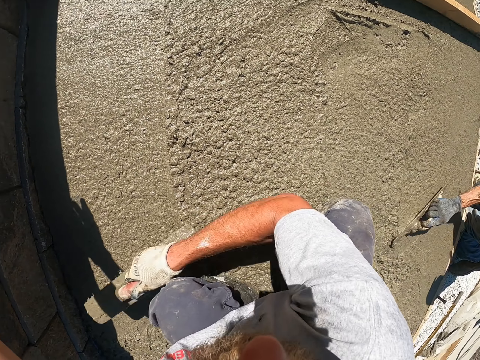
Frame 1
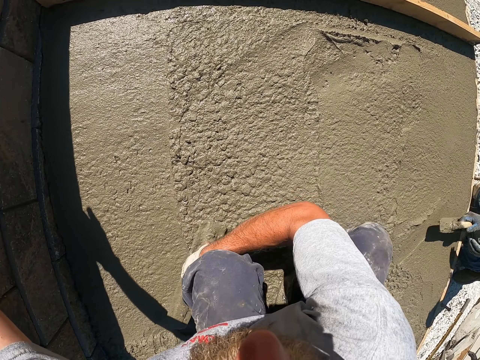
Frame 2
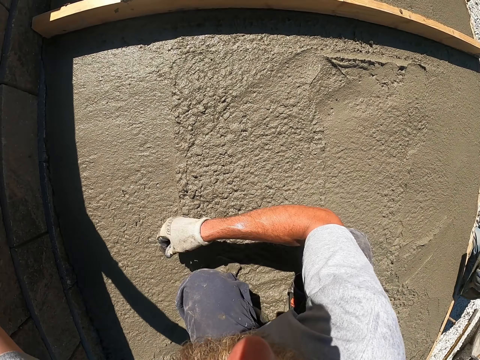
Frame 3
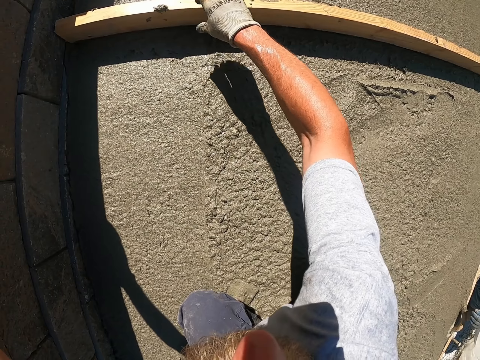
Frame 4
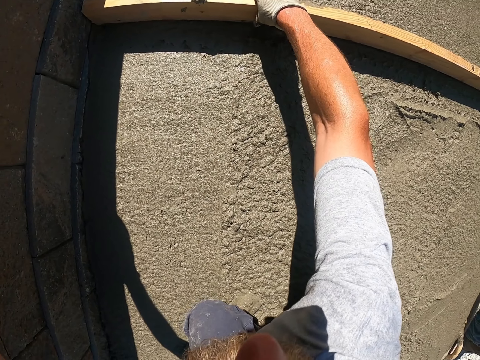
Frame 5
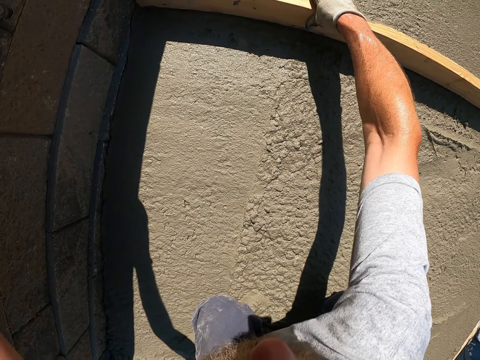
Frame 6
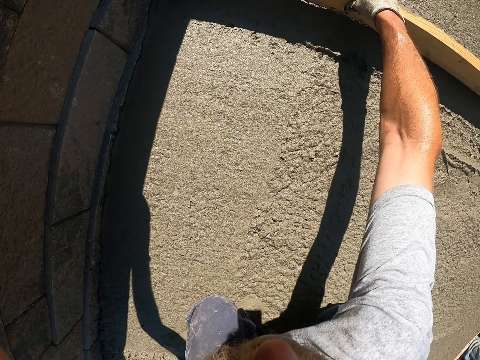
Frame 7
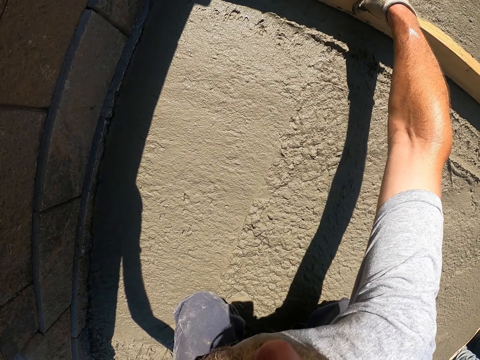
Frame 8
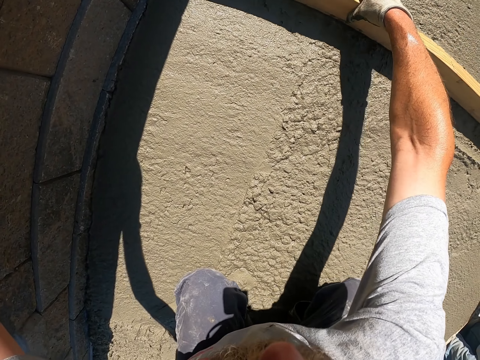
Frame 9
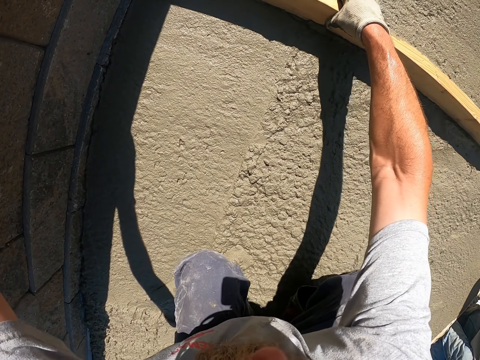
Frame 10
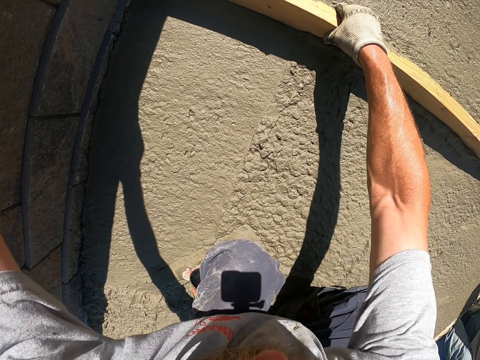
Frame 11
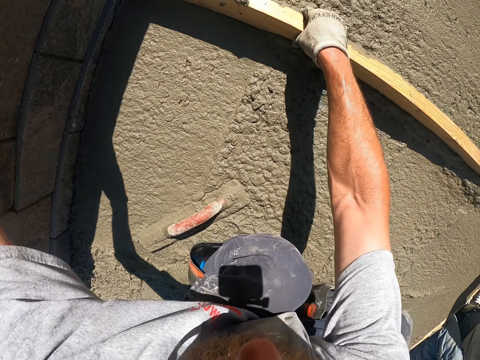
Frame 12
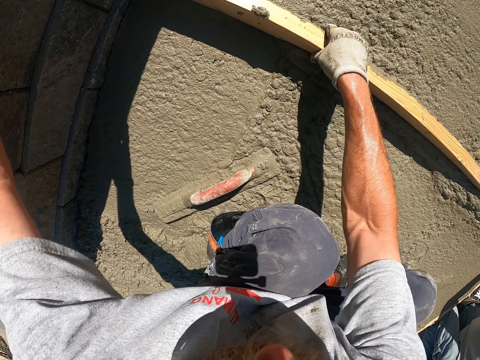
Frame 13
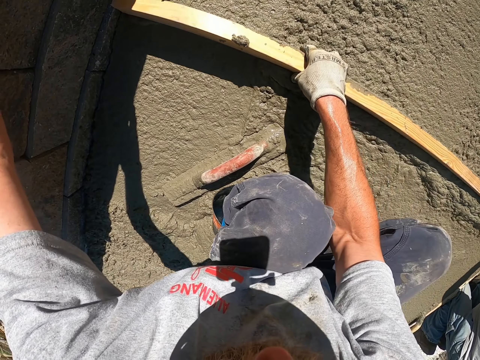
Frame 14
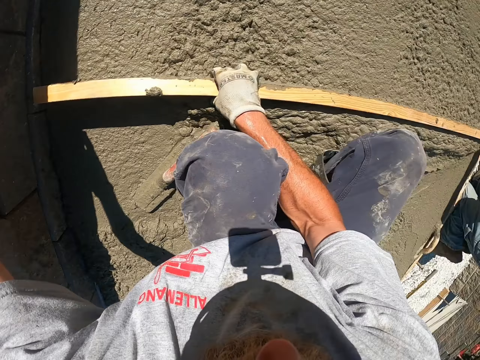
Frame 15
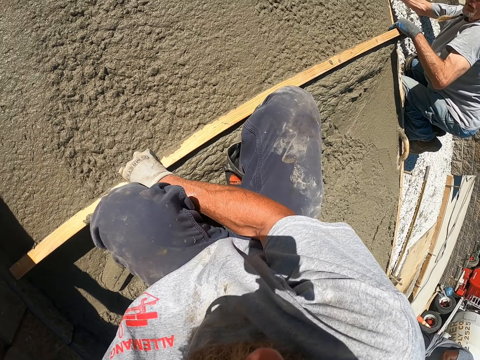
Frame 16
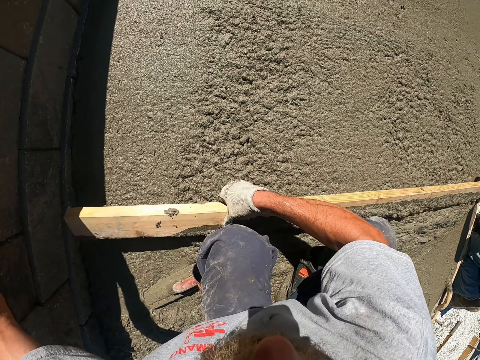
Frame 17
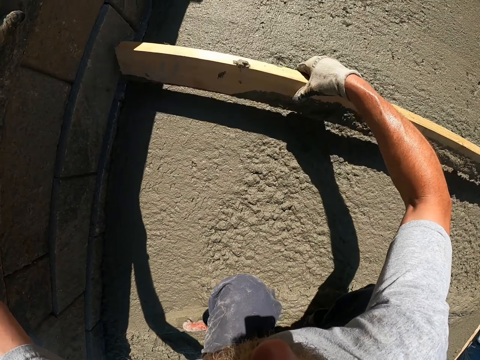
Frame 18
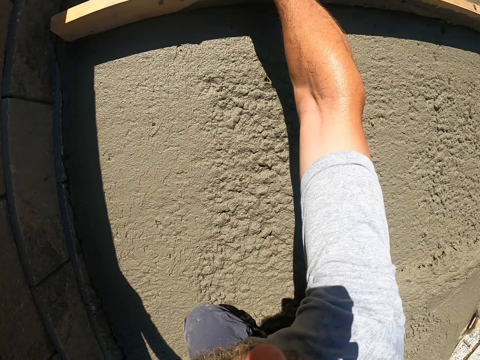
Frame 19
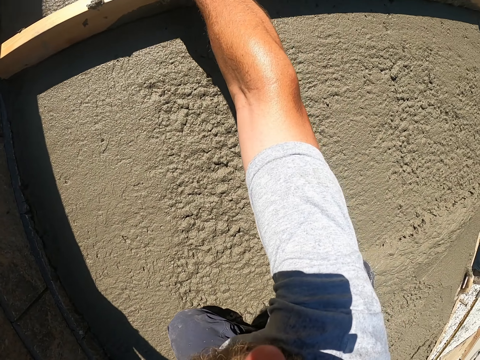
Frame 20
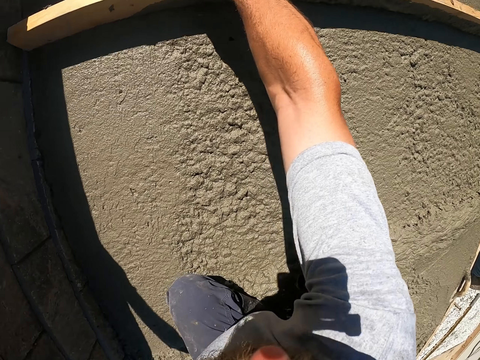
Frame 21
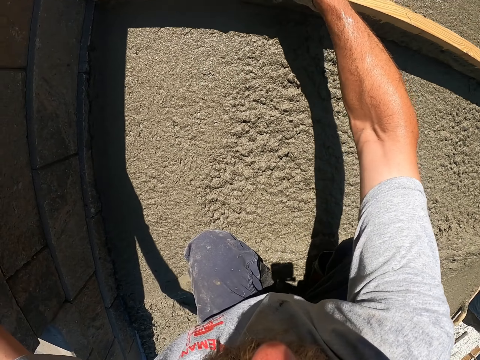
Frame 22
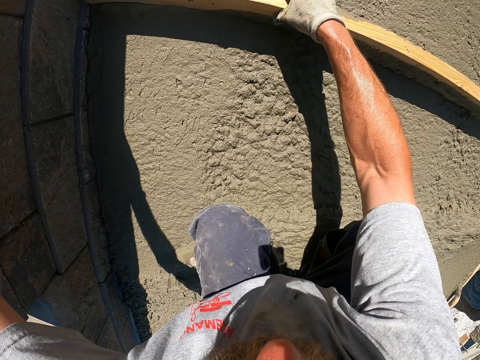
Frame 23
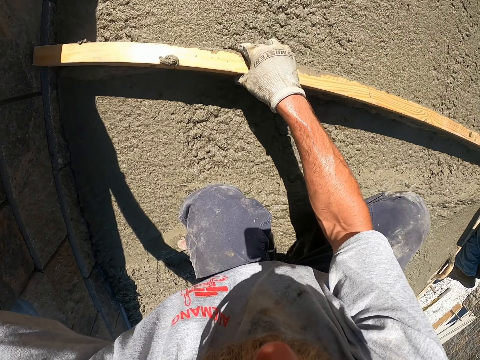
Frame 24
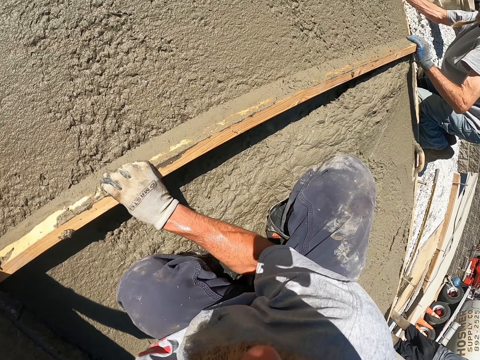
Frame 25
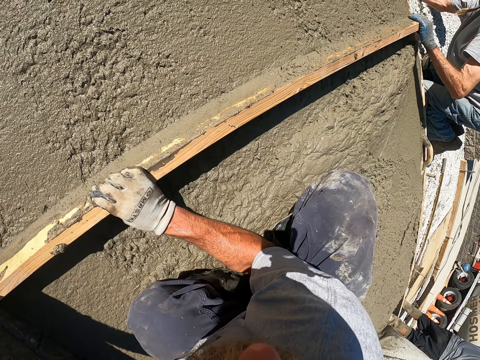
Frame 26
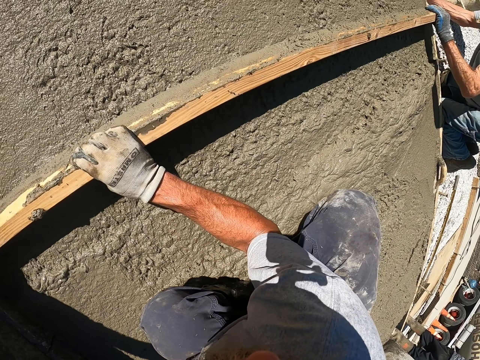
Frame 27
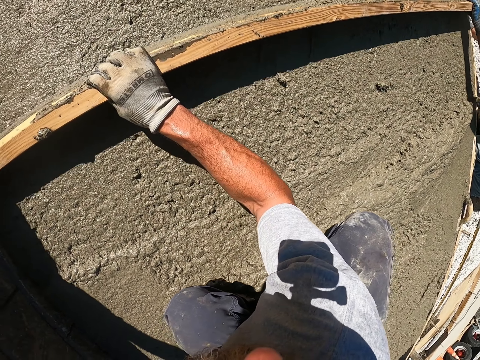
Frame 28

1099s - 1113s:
The camera wearer flattens the floor with a timber screed using the help of a person.

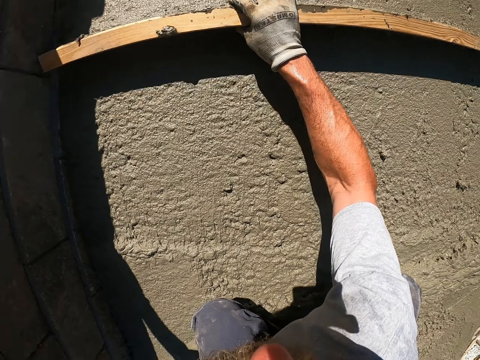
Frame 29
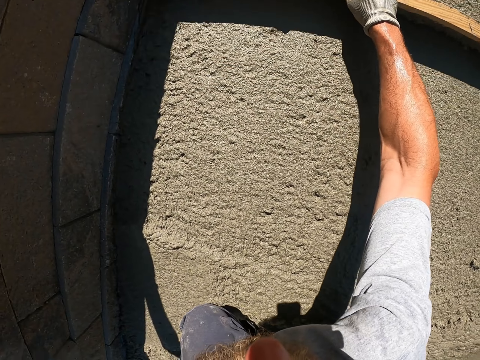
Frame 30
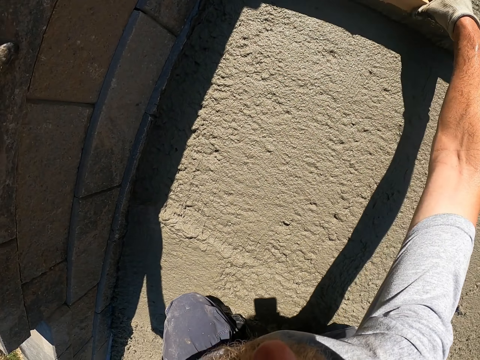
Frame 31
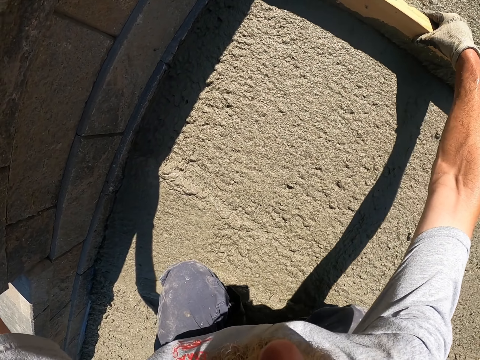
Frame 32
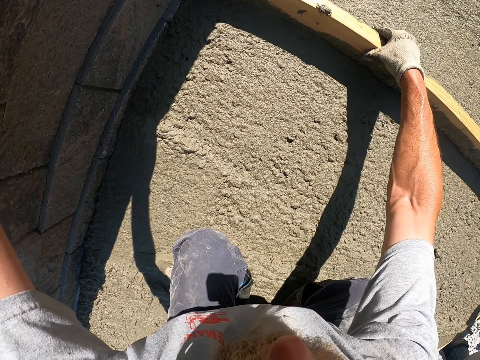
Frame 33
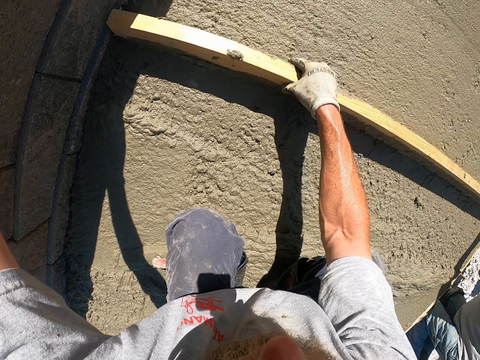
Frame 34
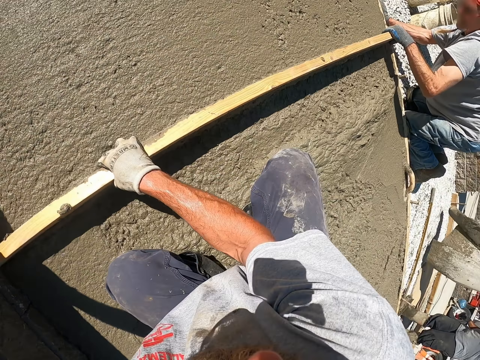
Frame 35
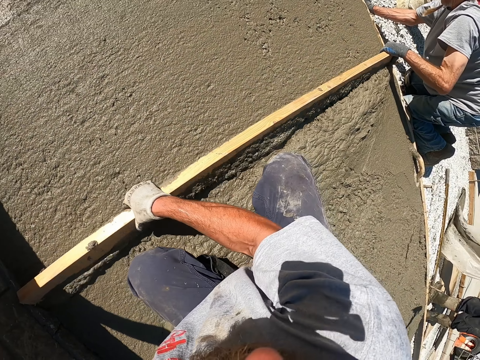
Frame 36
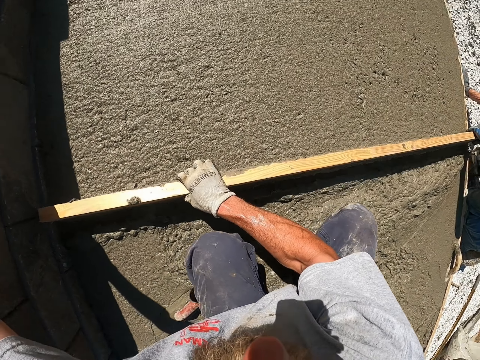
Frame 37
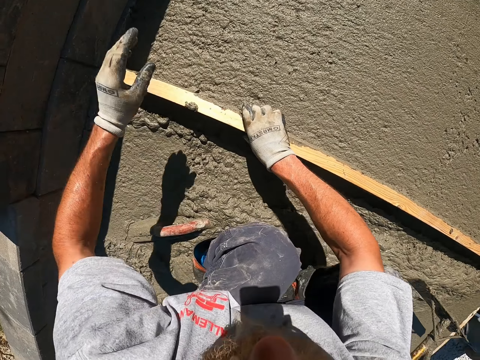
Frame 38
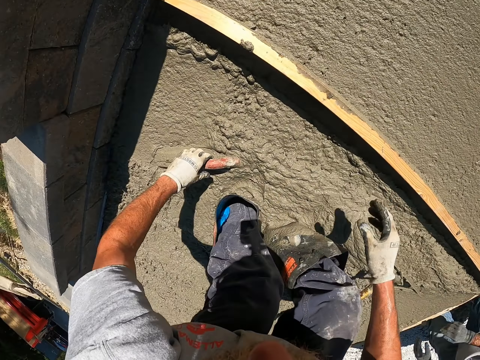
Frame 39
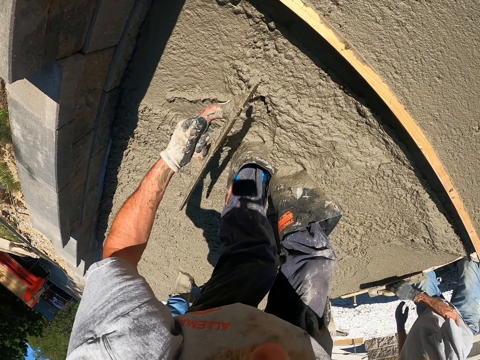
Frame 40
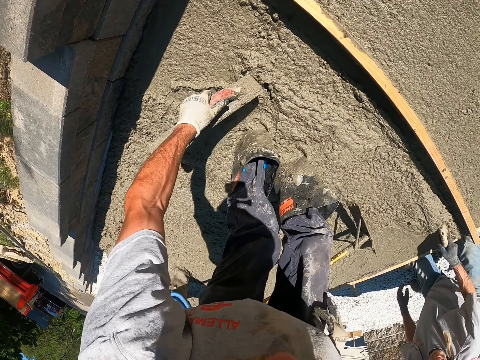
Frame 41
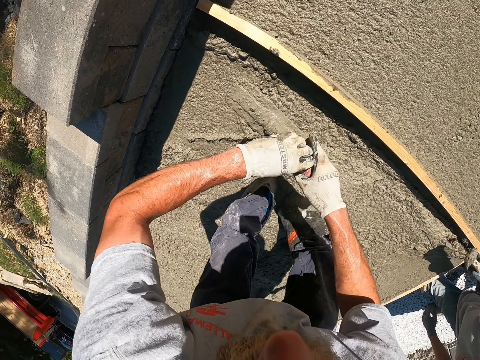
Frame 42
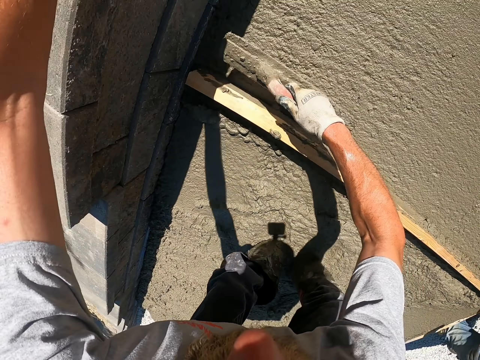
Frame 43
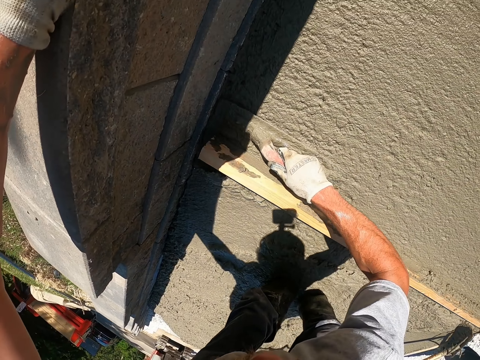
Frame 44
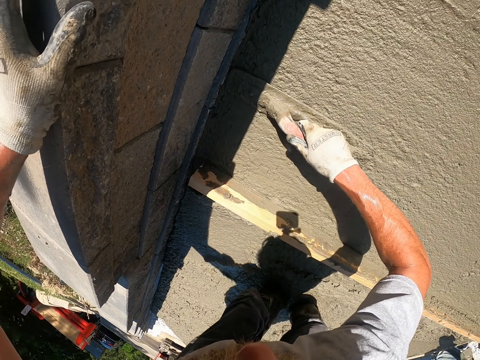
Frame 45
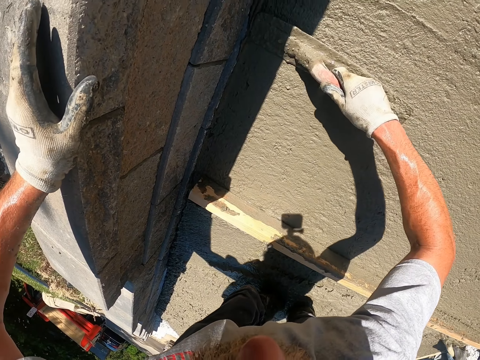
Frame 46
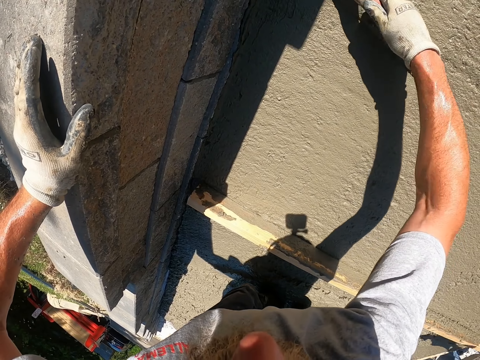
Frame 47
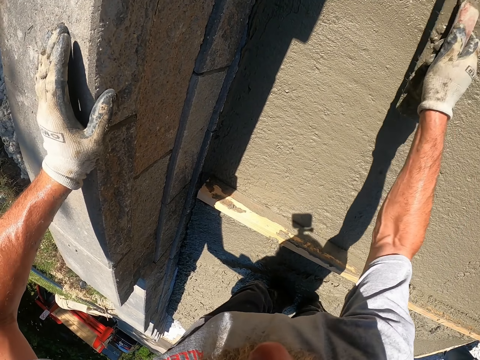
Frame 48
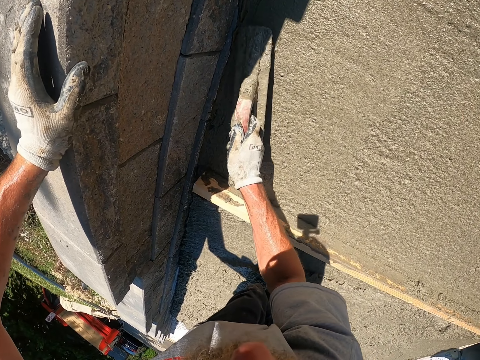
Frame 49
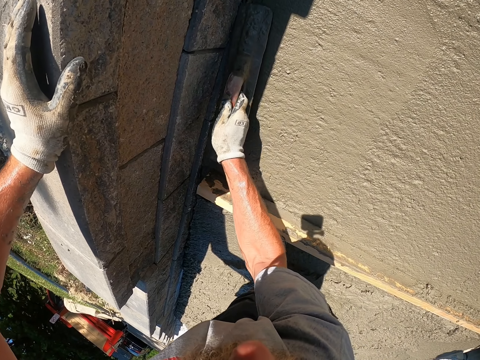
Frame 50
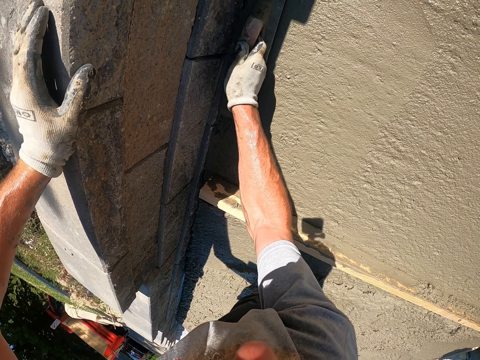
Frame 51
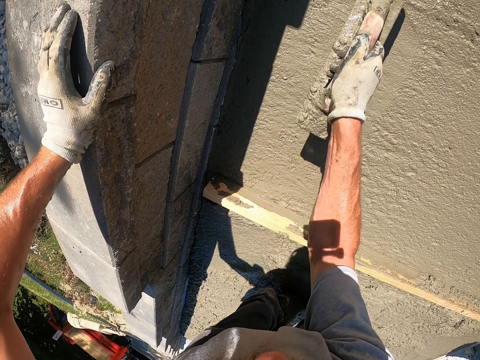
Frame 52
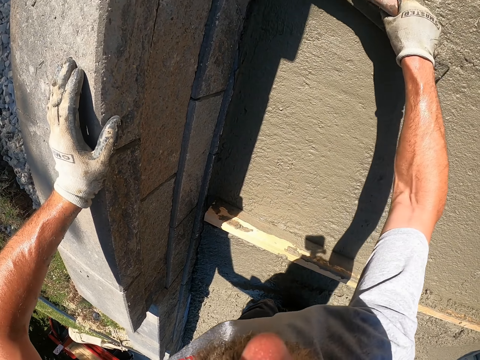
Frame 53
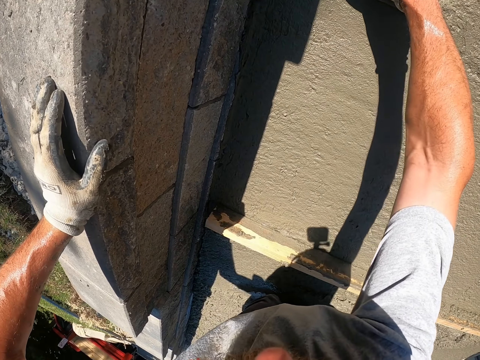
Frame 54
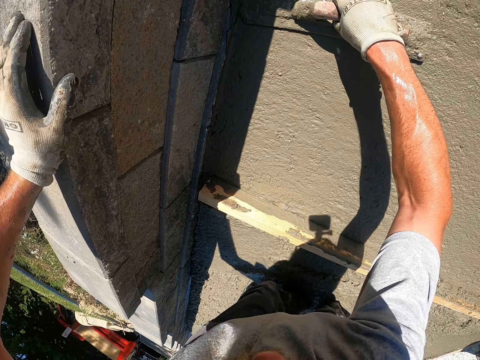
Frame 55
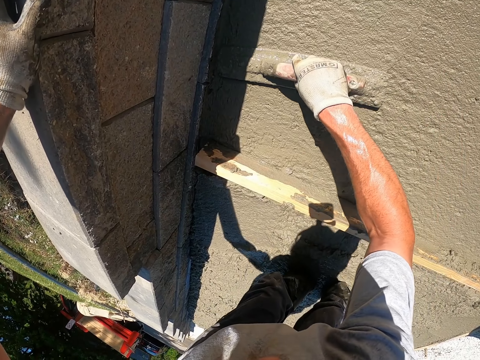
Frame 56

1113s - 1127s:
The camera wearer picks up the screed or plastering trowel. They pass the screed to the right hand. They flatten the floor with the screed.
